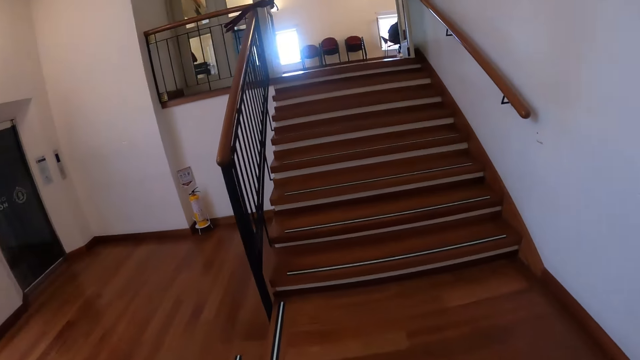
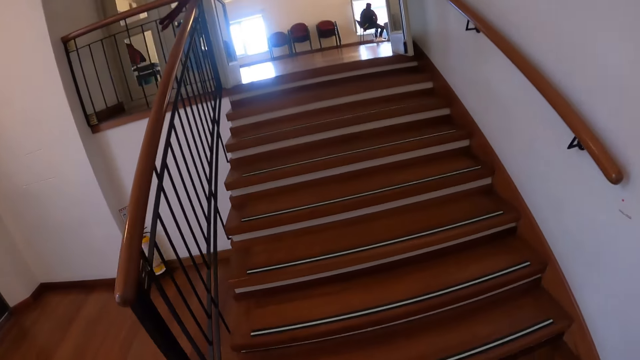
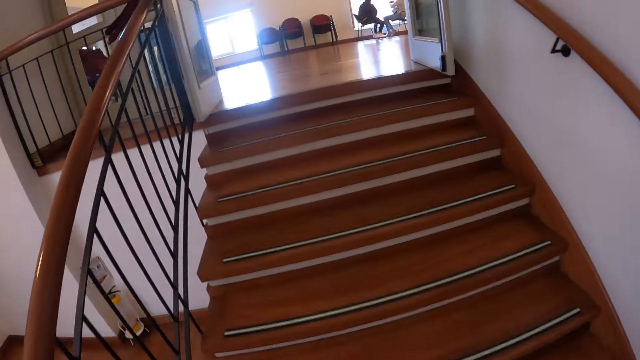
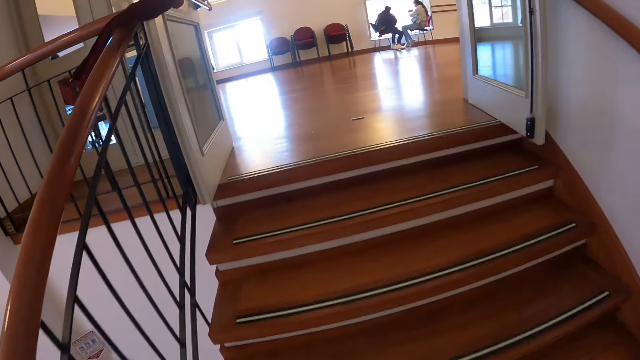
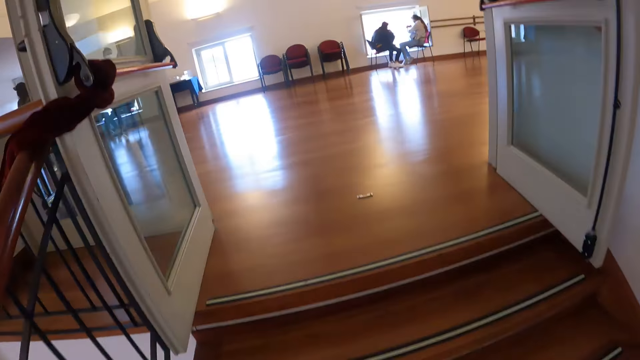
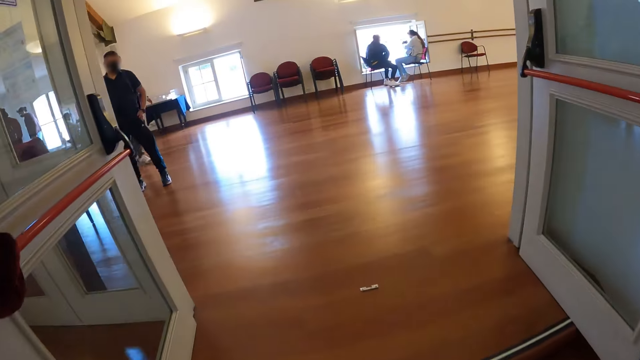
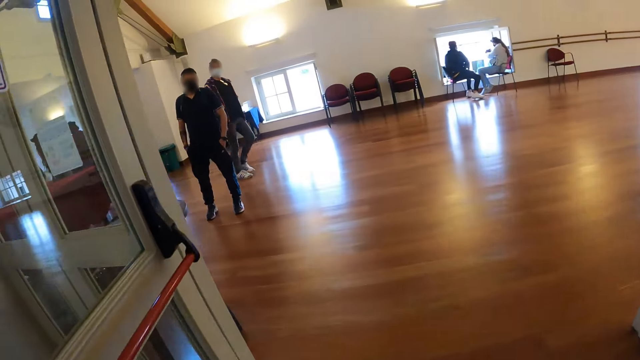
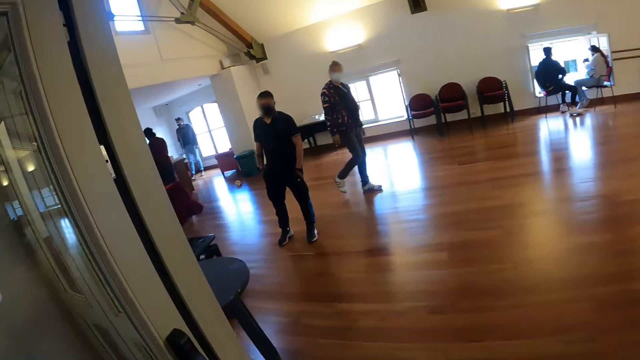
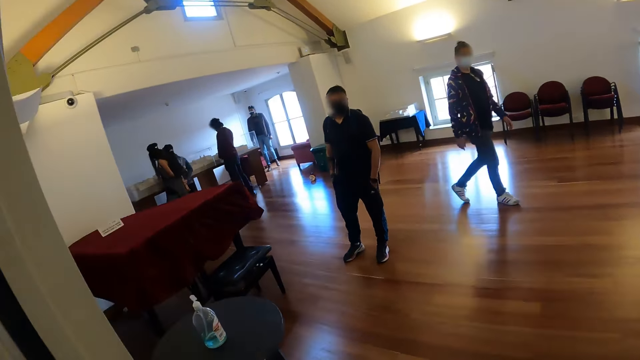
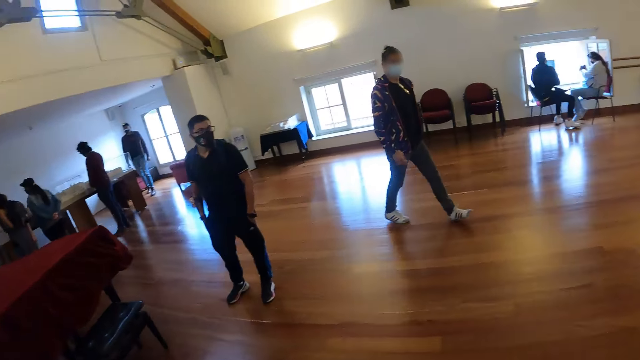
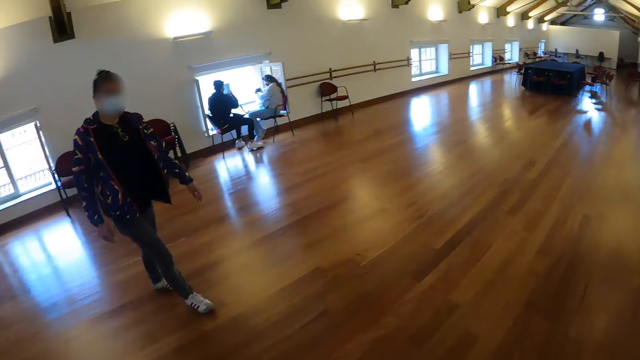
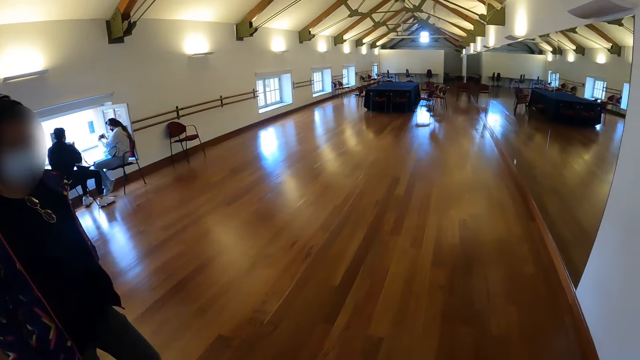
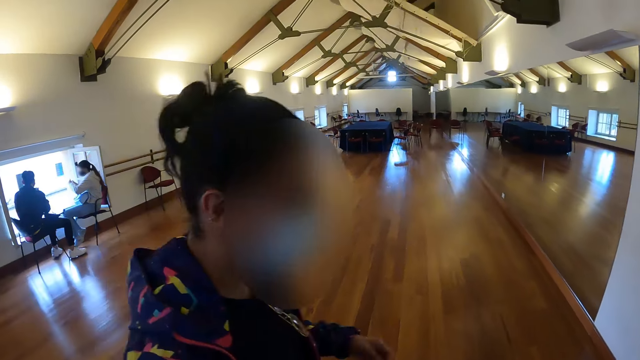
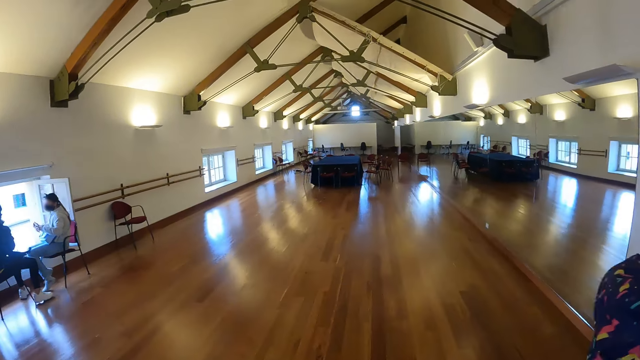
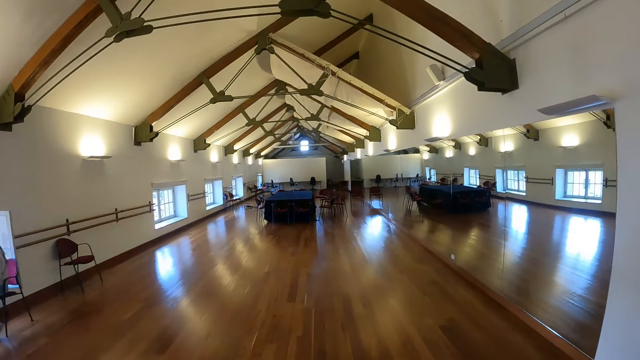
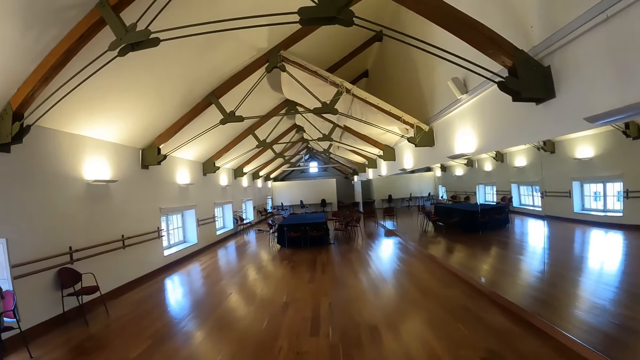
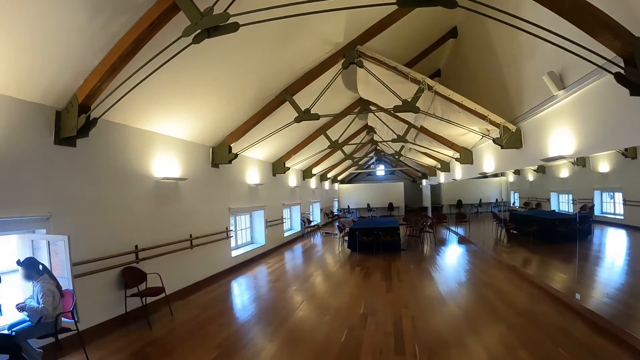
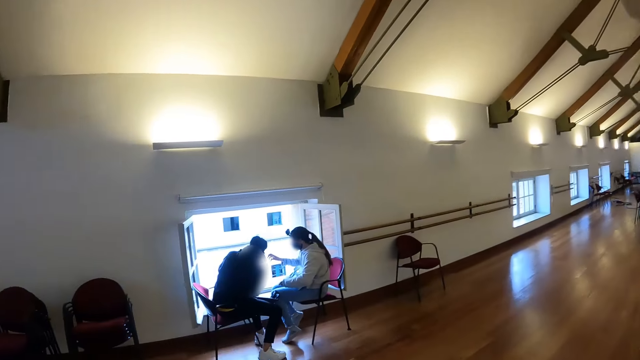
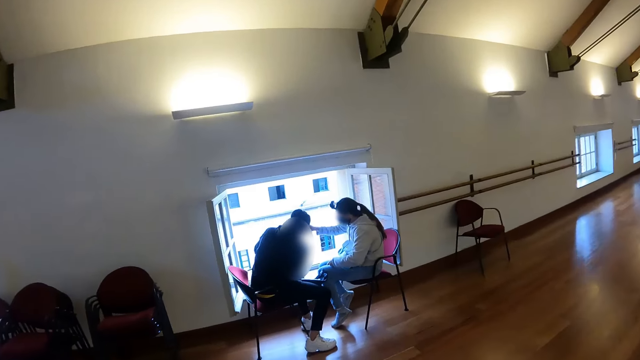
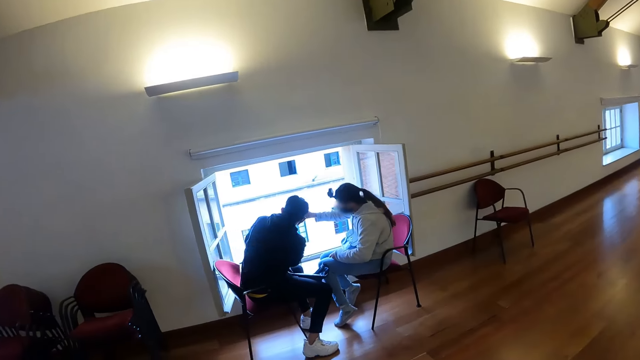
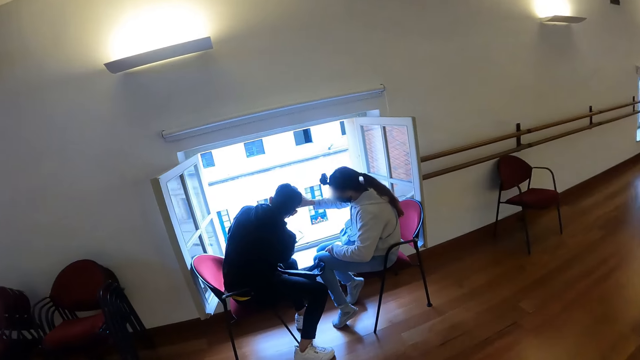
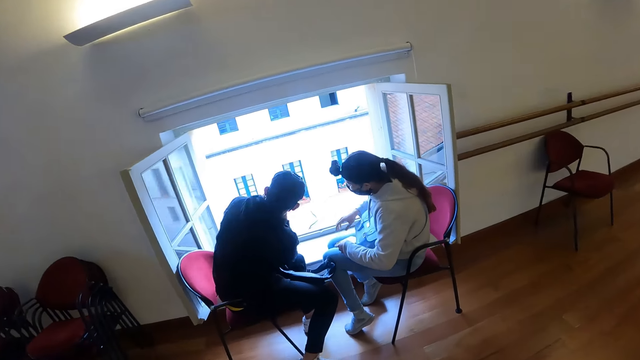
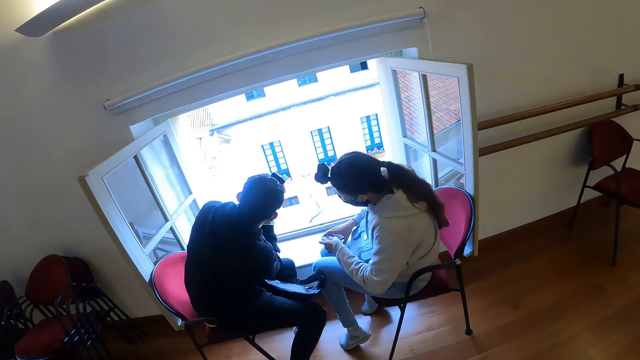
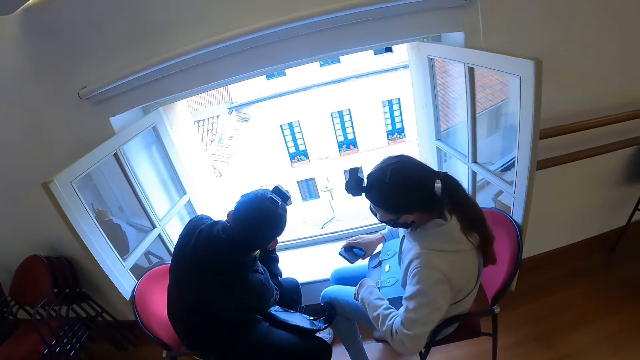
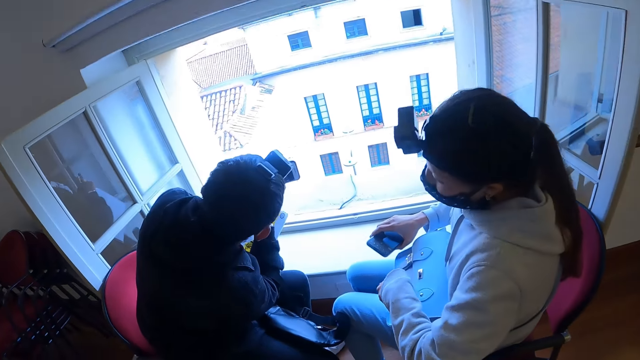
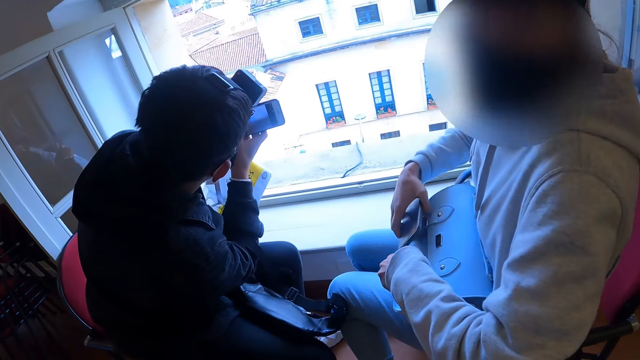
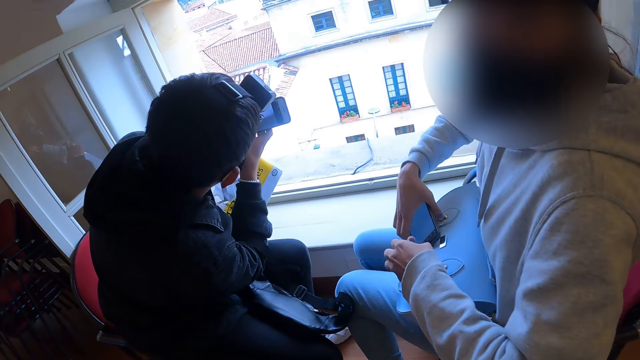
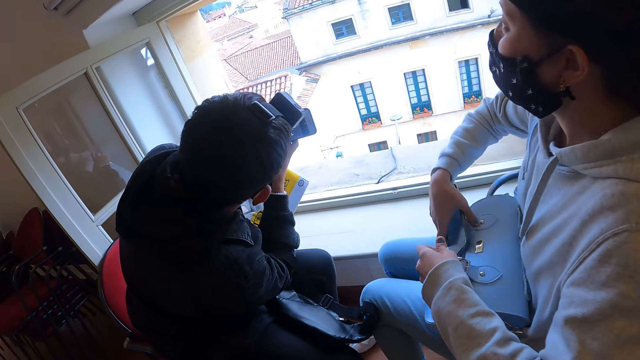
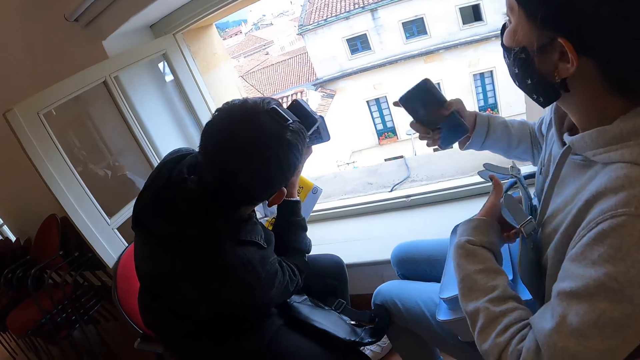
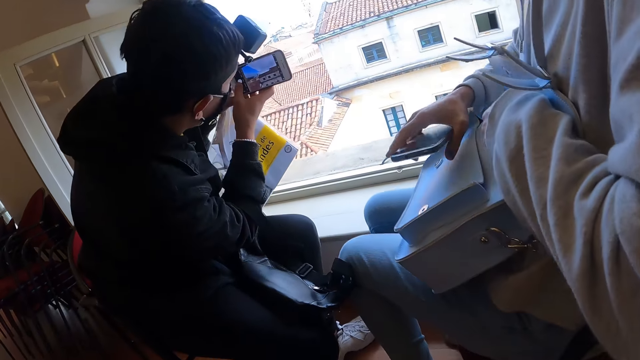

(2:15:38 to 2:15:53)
The camera wearer walks up the stairs, walks around the building and looks around. They walk towards the window and look around. A woman looks at the camera wearer and opens her handbag.

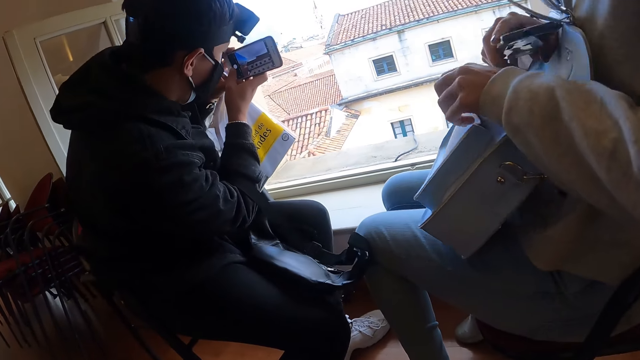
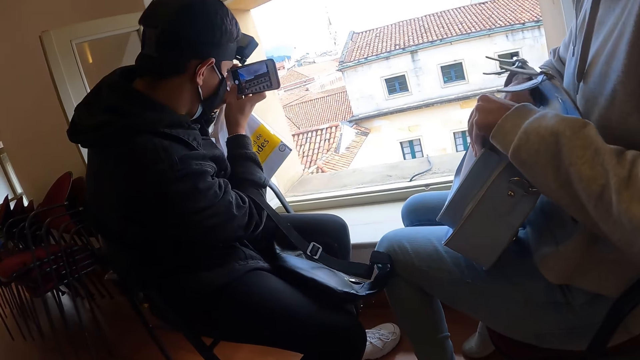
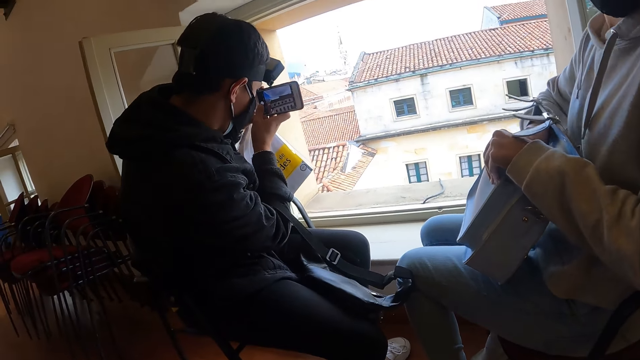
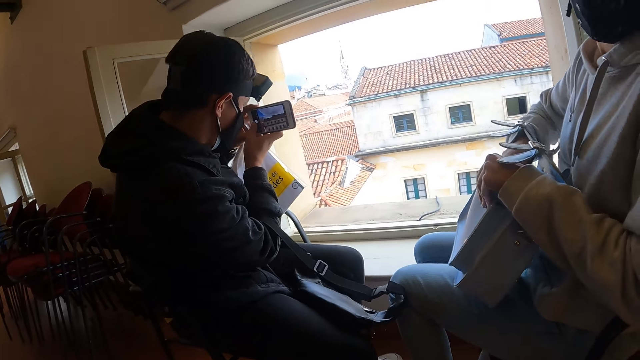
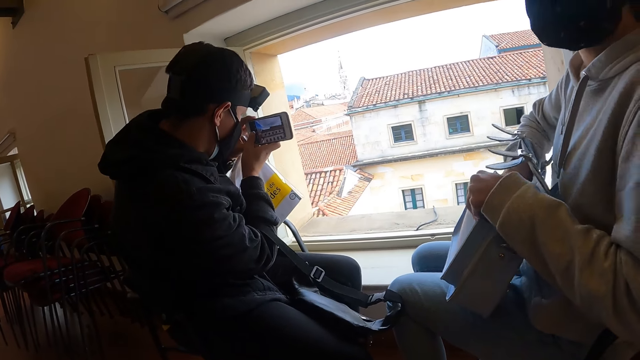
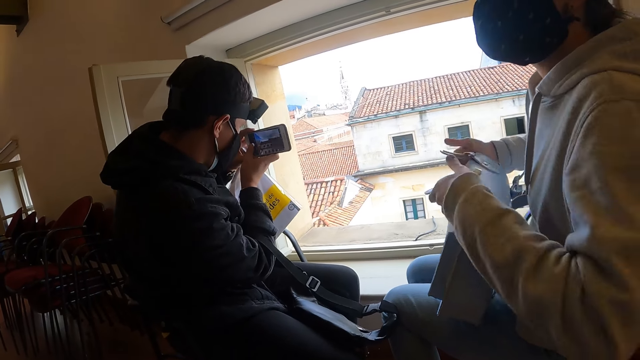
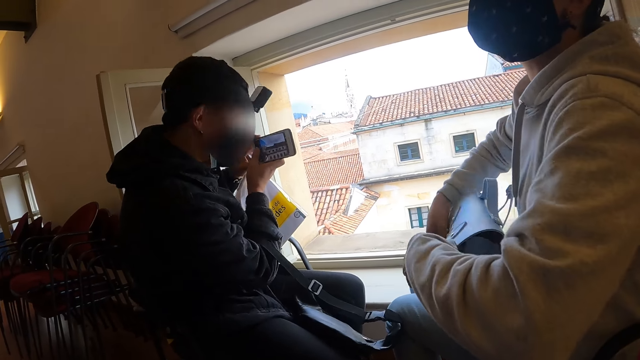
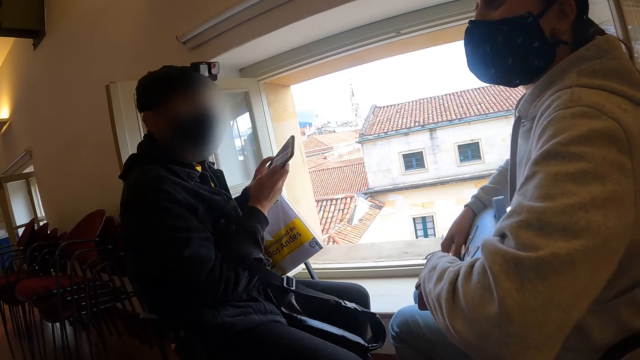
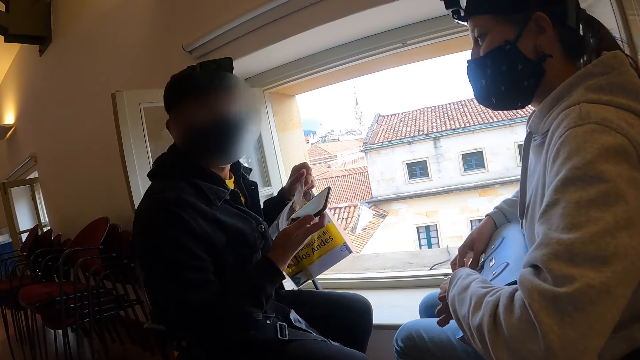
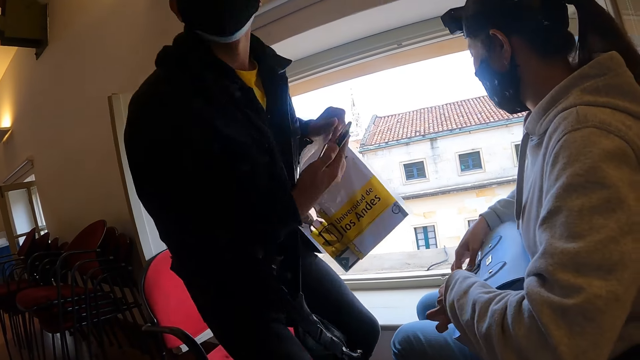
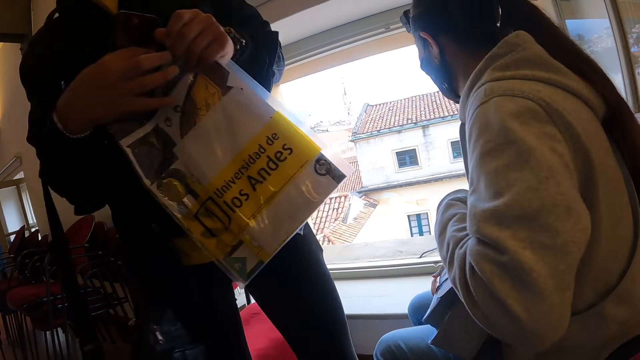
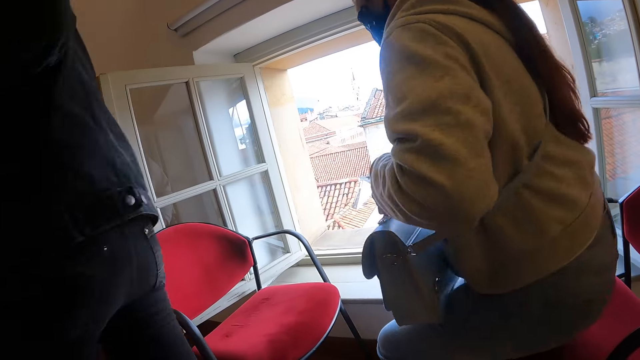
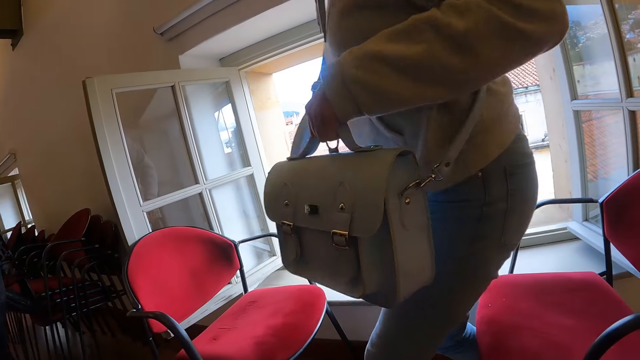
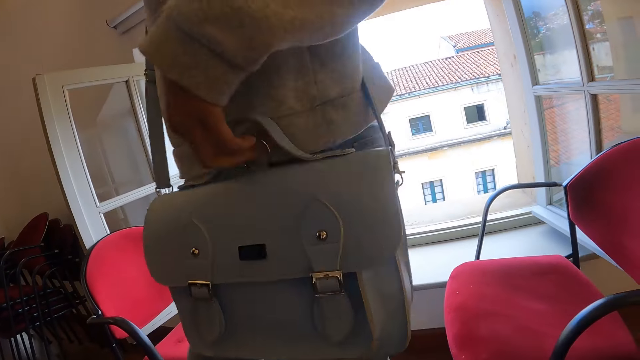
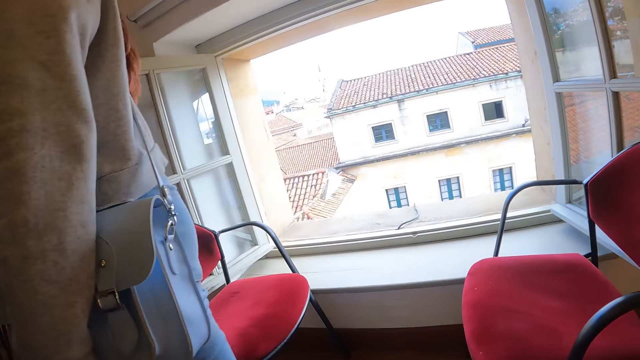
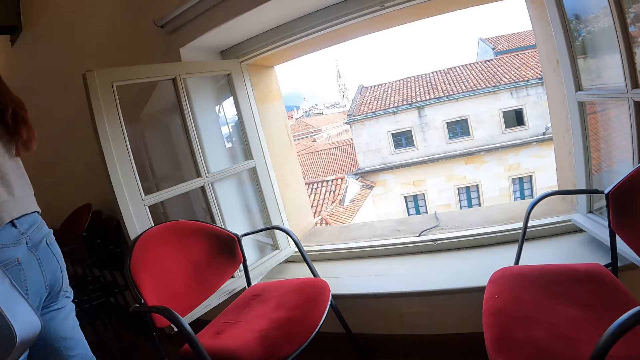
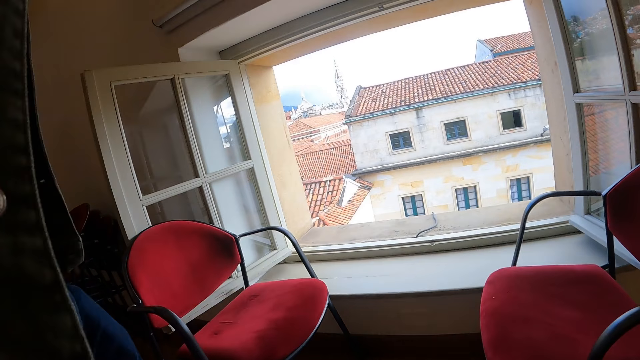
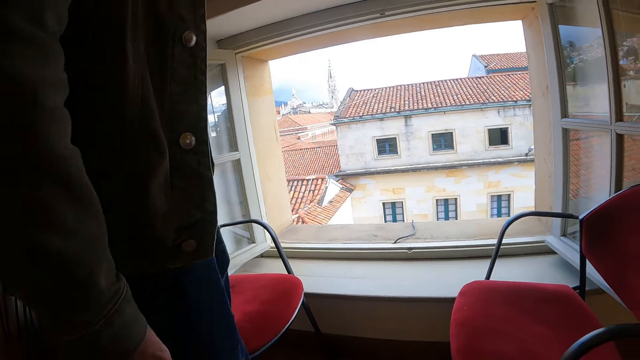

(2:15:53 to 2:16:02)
A woman puts a mobile phone inside the handbag. The woman closes her handbag. The woman stands up and walks away.
